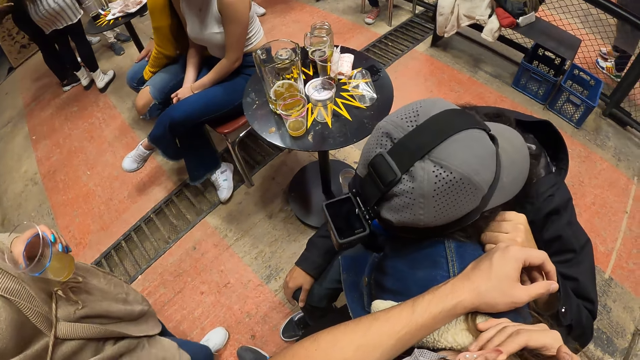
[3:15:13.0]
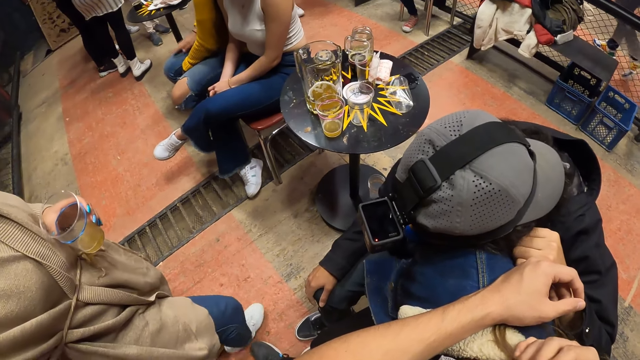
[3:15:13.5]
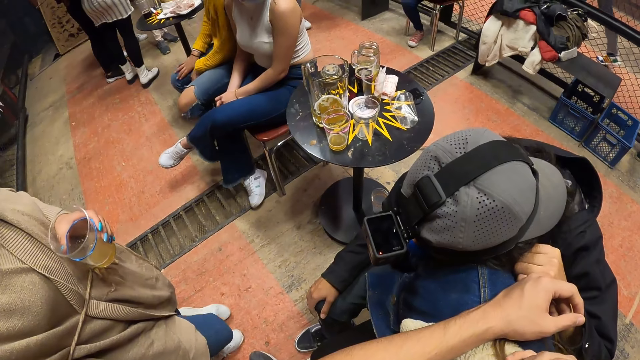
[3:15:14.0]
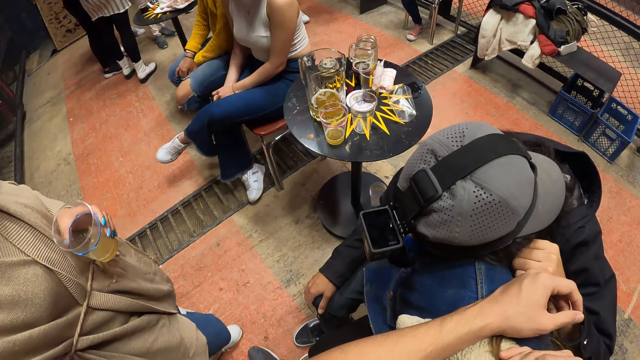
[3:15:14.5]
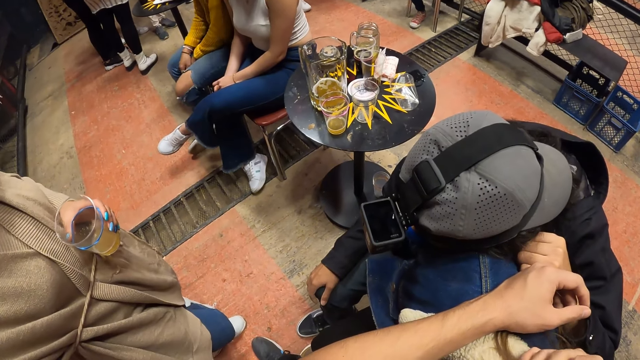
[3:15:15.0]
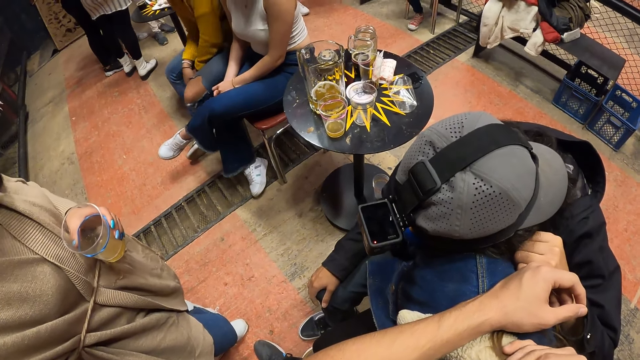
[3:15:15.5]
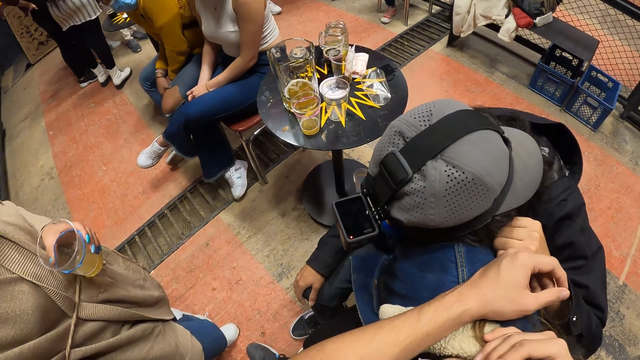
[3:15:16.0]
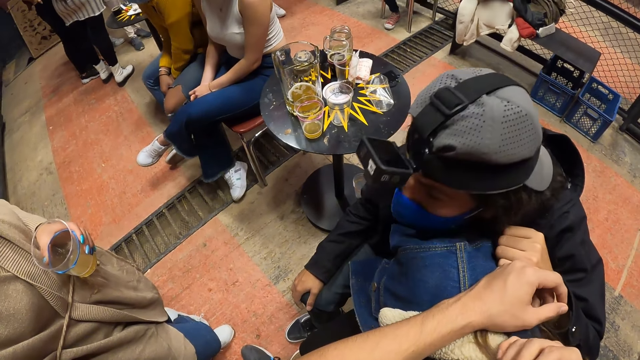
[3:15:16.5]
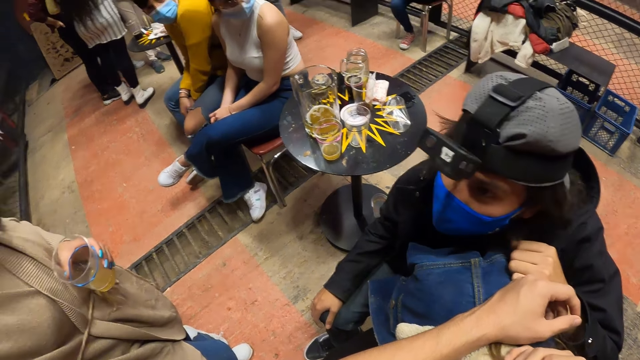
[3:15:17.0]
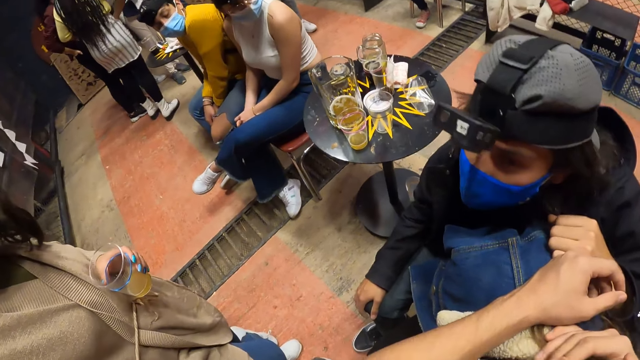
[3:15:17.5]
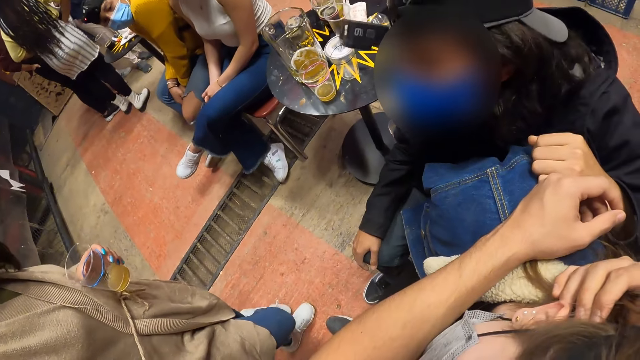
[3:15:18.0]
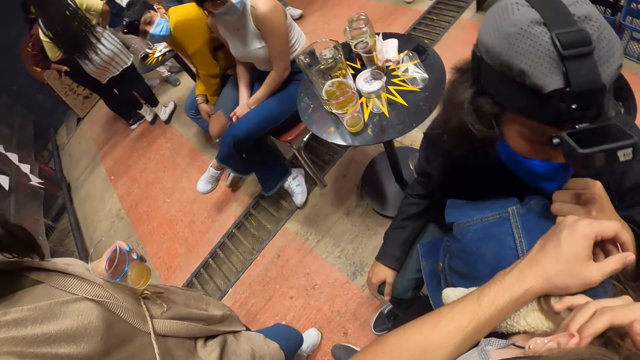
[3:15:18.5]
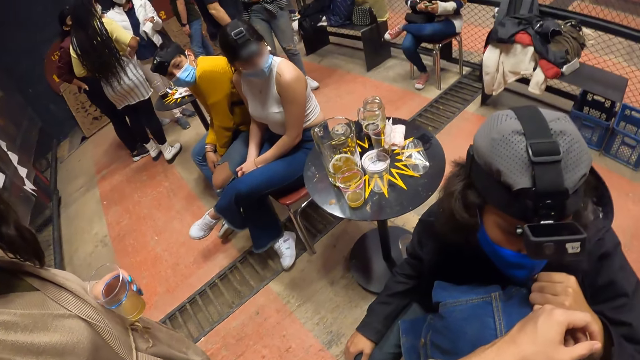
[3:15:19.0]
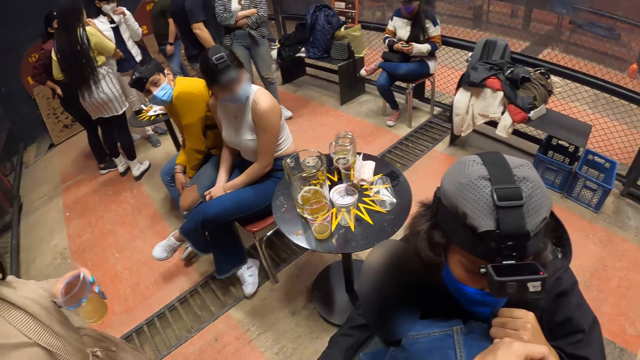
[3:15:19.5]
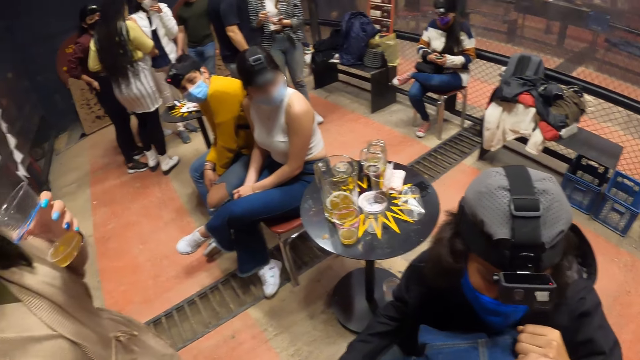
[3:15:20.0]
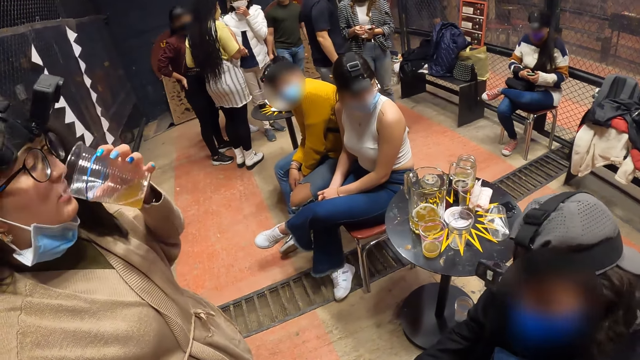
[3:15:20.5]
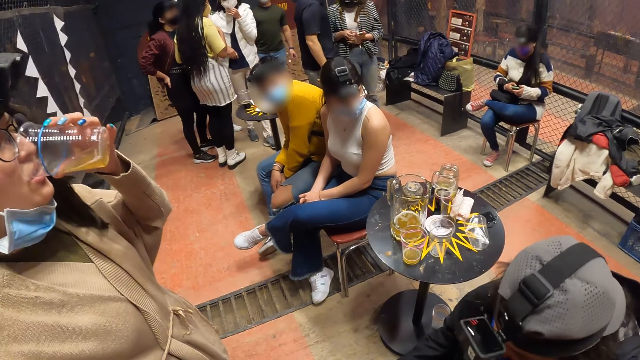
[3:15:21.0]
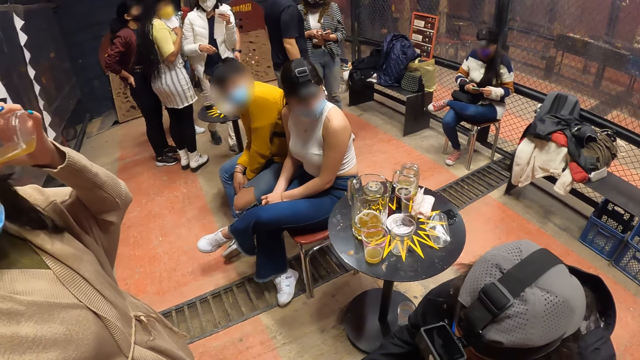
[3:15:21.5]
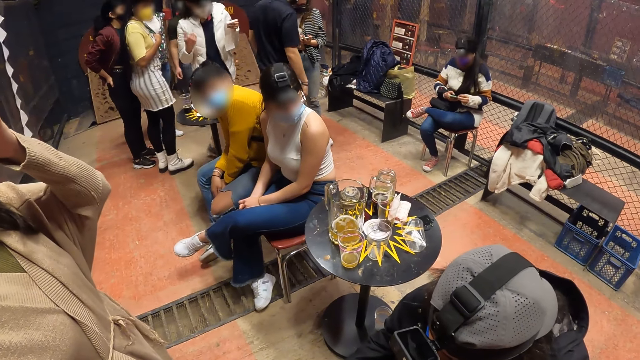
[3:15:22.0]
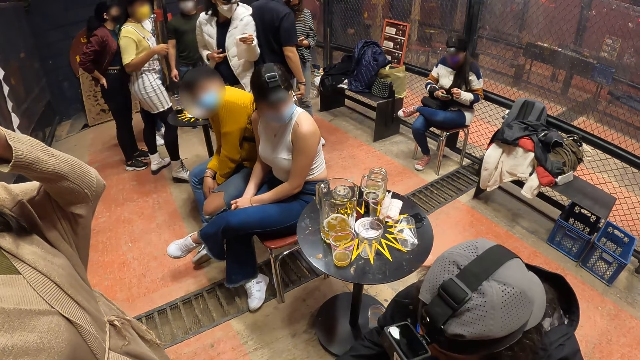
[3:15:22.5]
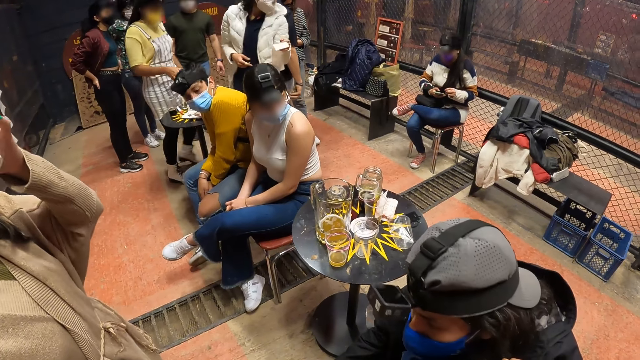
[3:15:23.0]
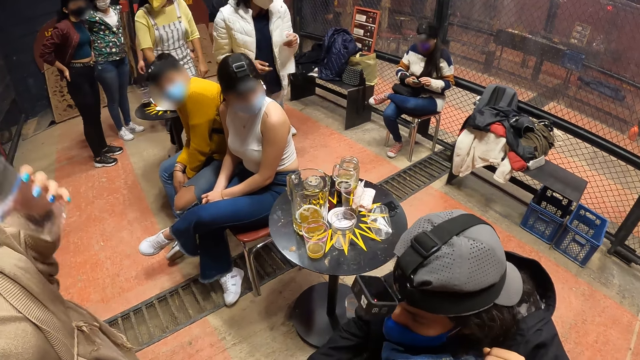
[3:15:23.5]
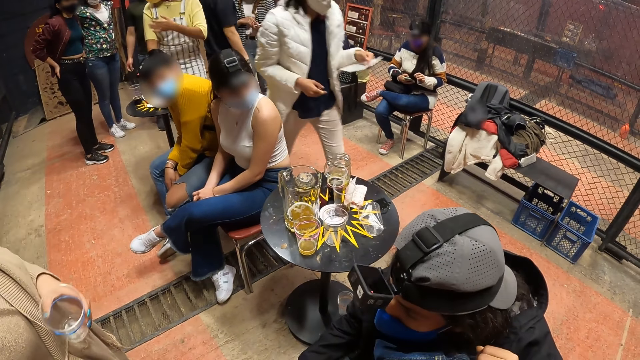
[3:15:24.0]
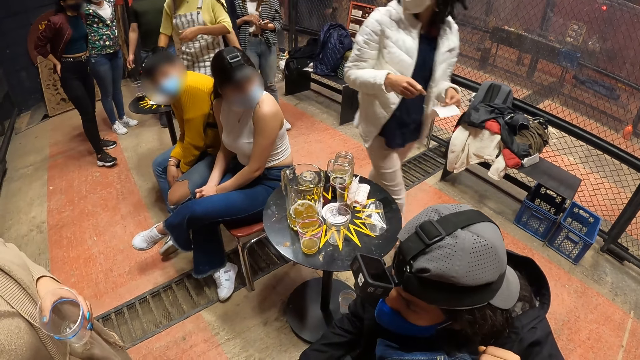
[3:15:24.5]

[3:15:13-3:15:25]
The woman crosses her right leg over her left leg. The woman drinks from the cup in her left hand.

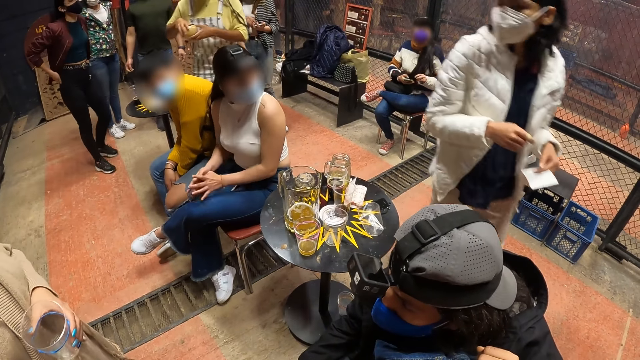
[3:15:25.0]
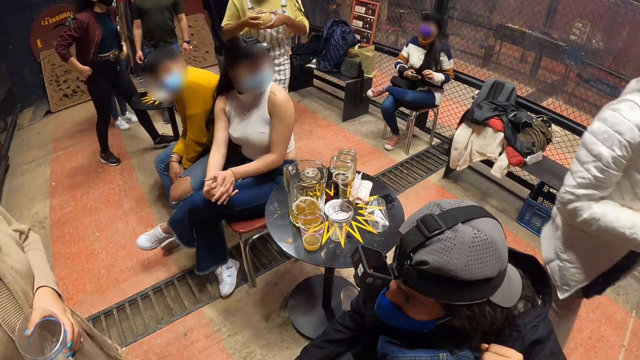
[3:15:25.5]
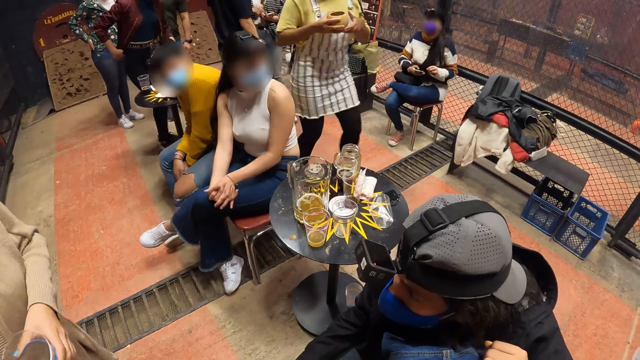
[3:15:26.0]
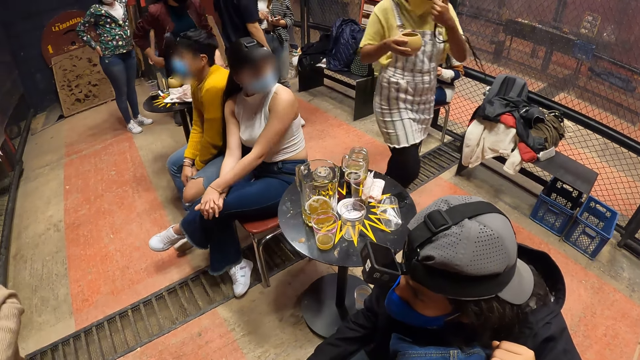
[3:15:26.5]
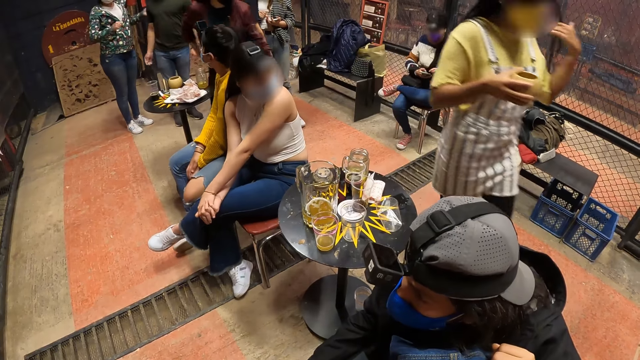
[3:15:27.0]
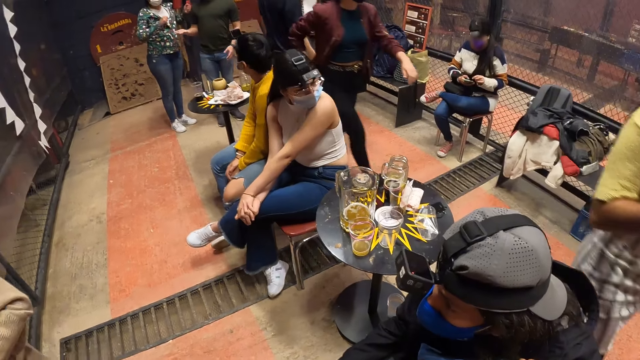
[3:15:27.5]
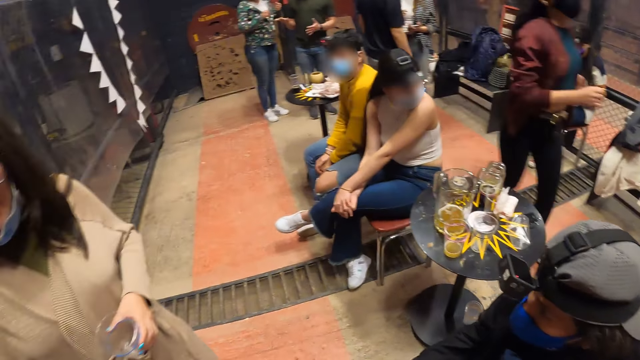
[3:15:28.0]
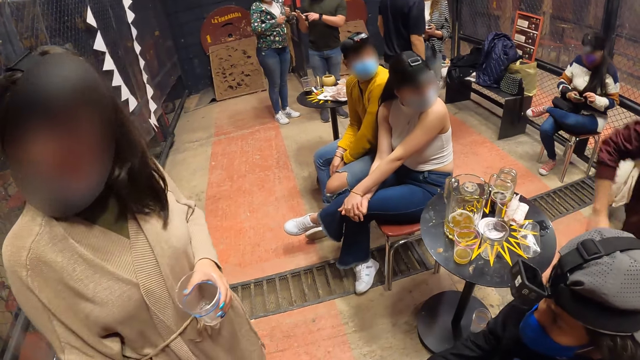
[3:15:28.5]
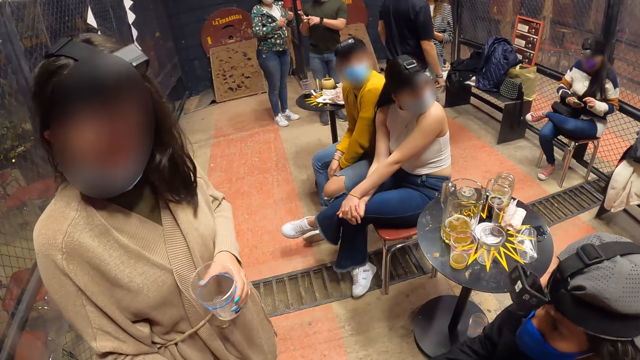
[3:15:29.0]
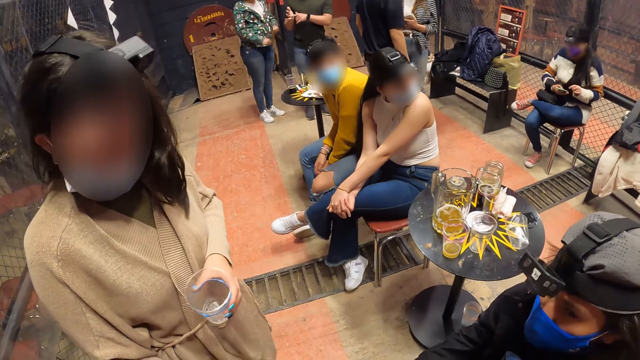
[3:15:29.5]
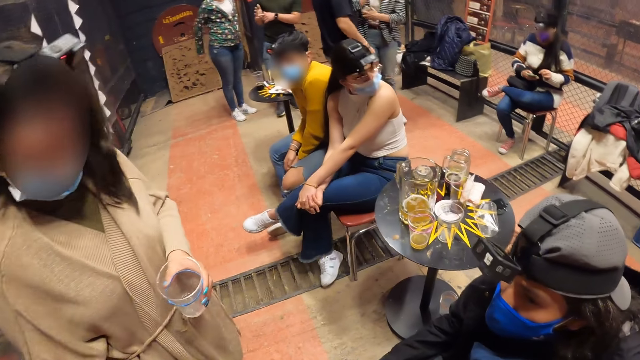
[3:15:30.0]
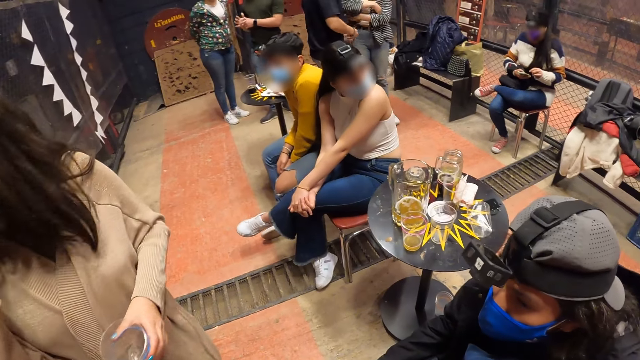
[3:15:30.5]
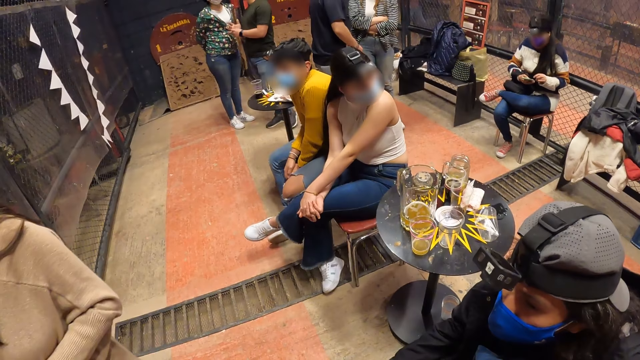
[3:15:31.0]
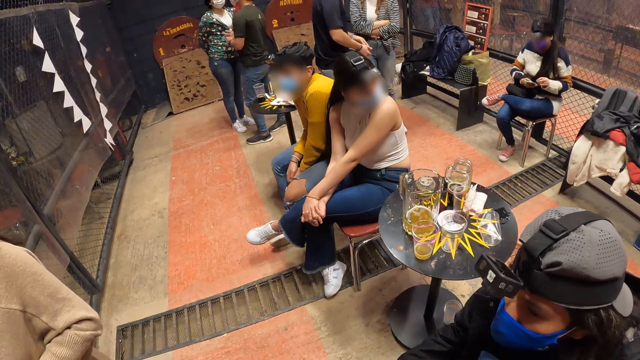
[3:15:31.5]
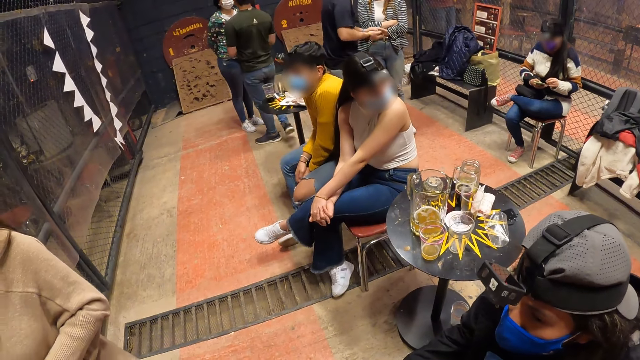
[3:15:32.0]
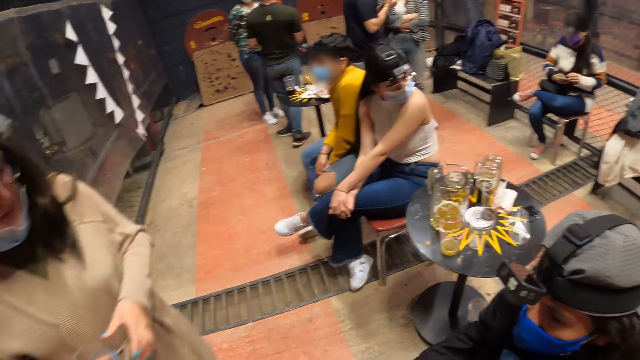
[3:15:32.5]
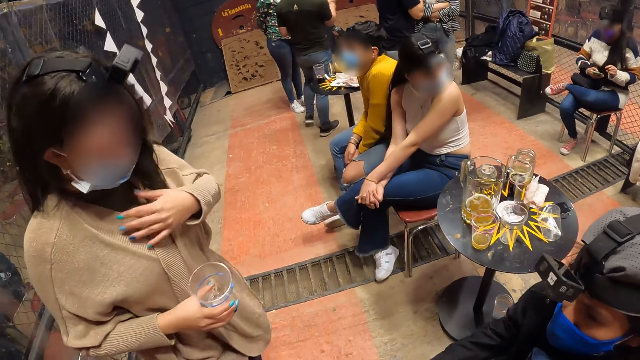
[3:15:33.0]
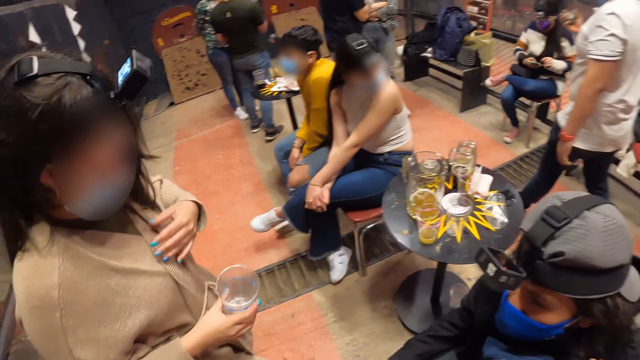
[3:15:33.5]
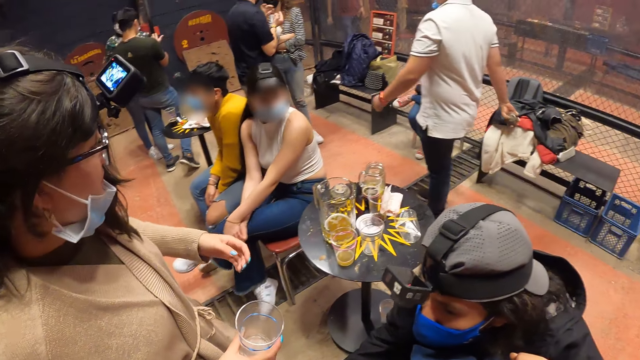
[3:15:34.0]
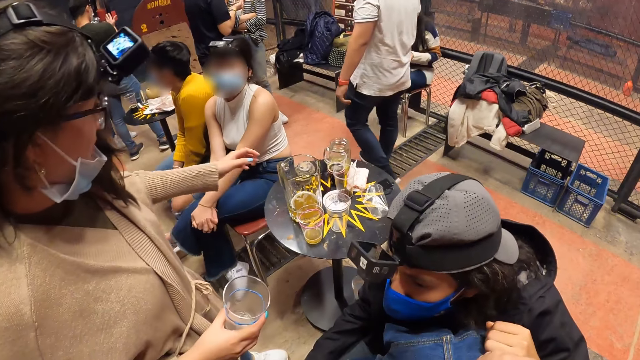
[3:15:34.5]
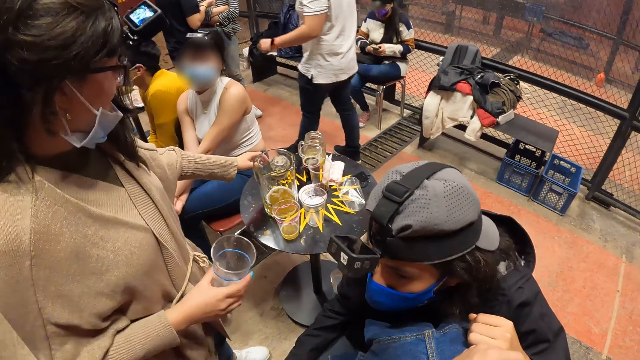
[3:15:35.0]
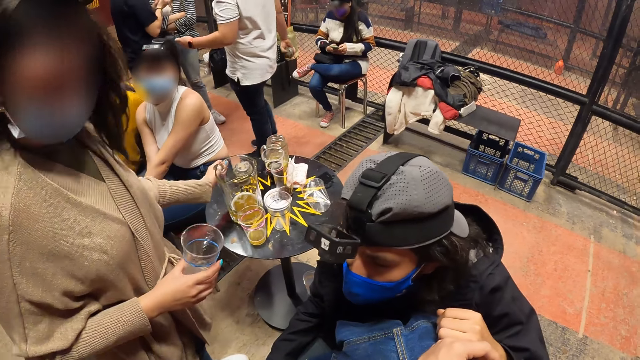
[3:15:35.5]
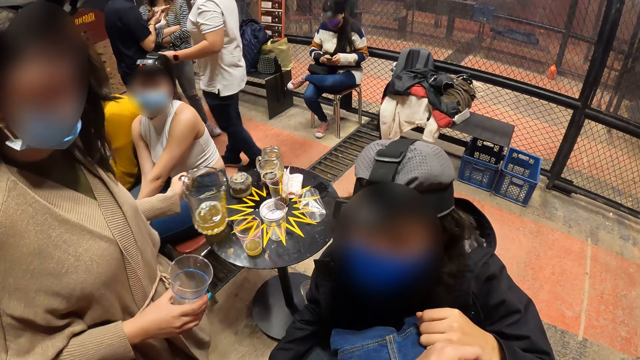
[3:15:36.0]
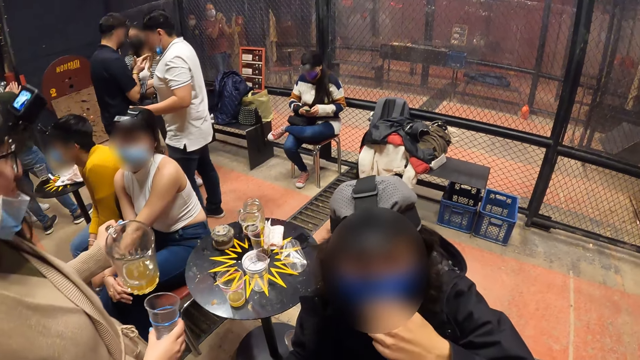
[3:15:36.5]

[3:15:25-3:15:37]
The woman places her right hand over her mouth. The woman places her left hand on her chest. The woman picks up a jug from the table with her left hand. A man adjusts a face mask on his face with his left hand.
